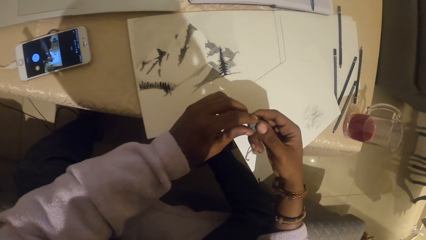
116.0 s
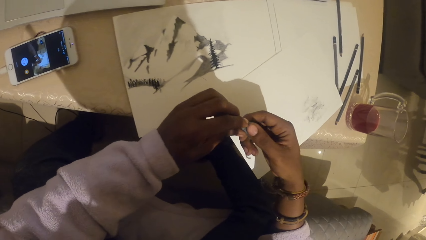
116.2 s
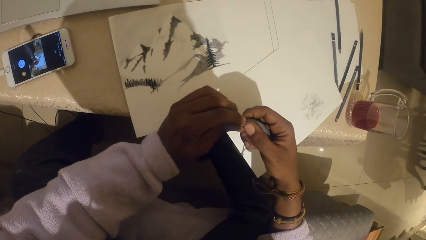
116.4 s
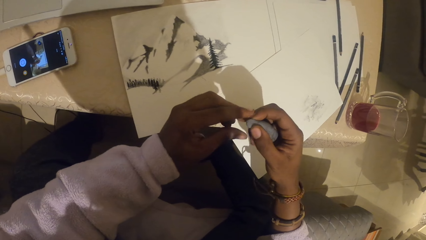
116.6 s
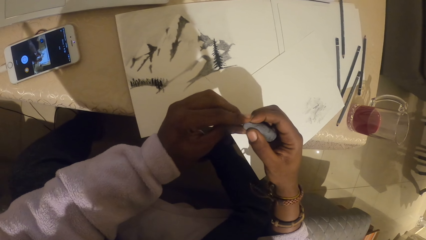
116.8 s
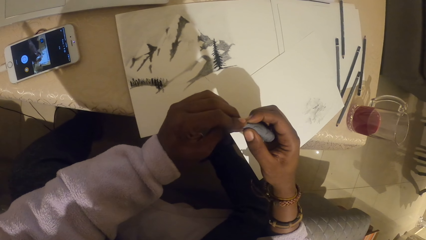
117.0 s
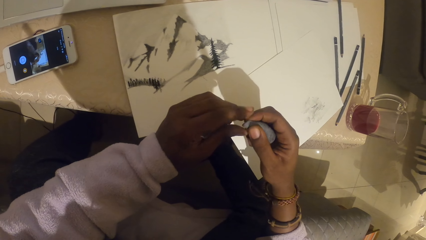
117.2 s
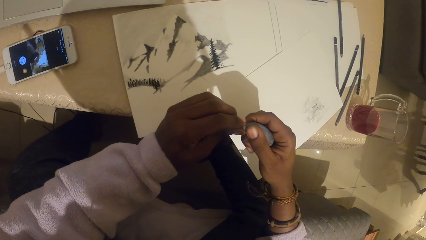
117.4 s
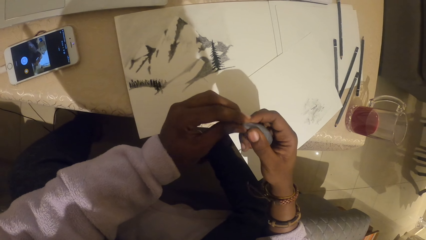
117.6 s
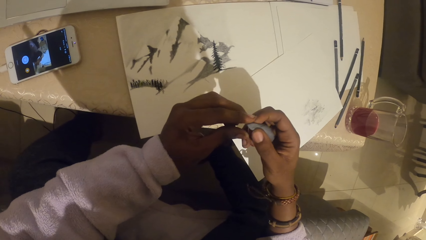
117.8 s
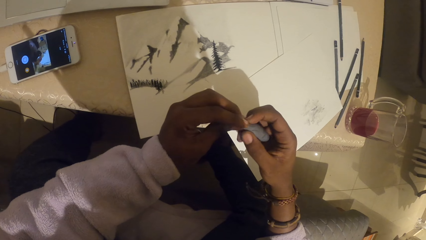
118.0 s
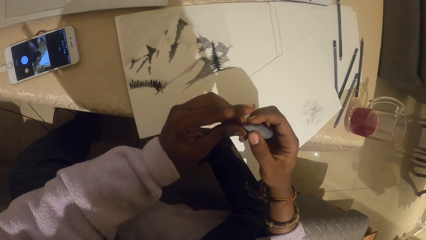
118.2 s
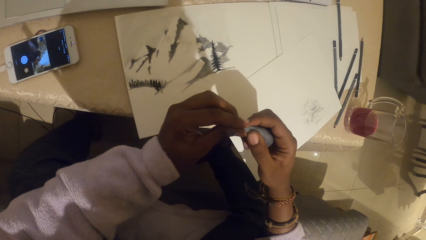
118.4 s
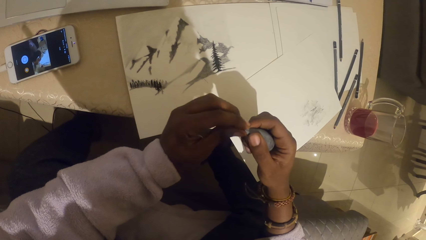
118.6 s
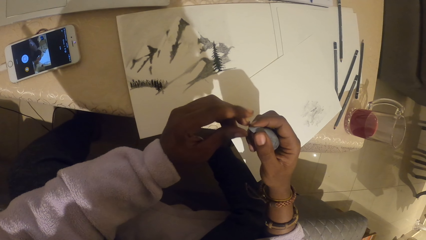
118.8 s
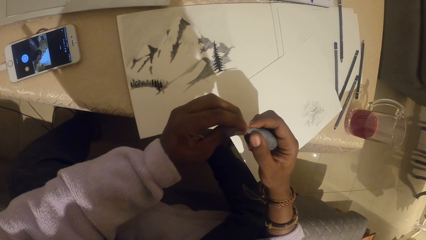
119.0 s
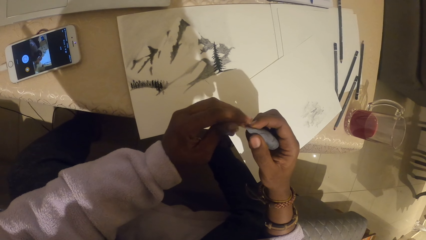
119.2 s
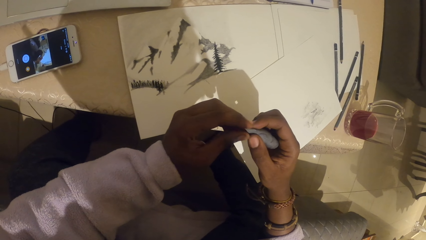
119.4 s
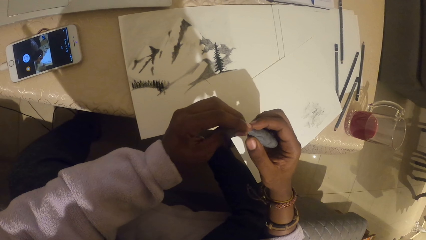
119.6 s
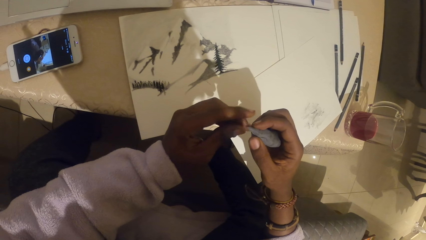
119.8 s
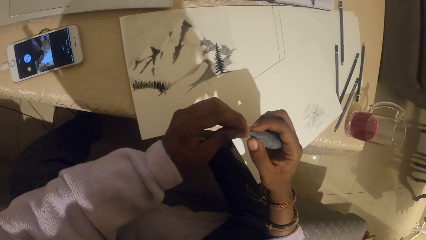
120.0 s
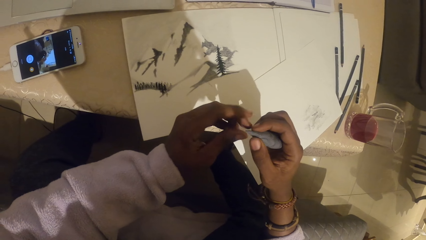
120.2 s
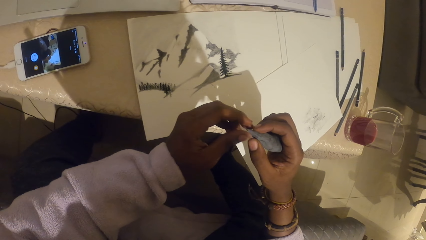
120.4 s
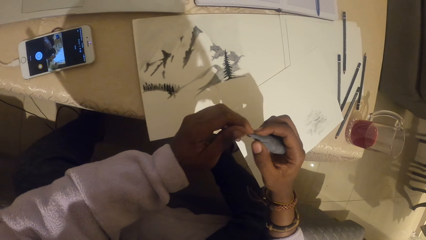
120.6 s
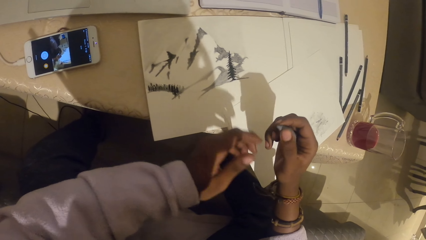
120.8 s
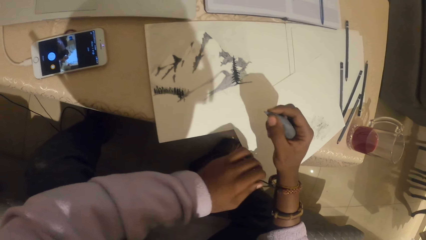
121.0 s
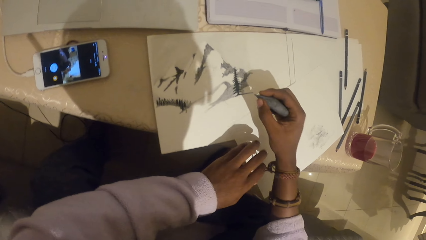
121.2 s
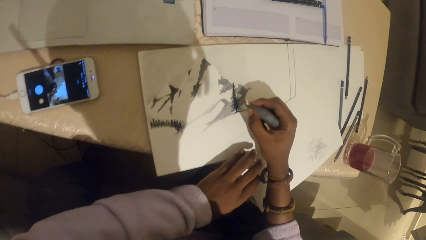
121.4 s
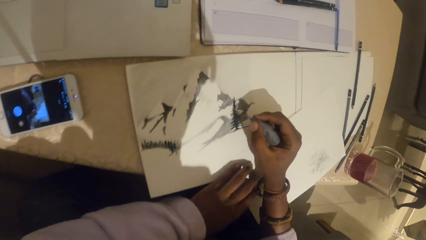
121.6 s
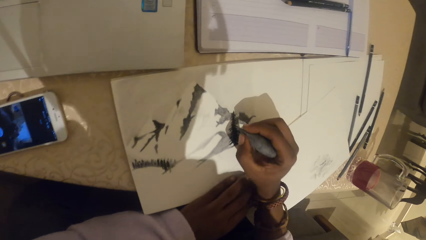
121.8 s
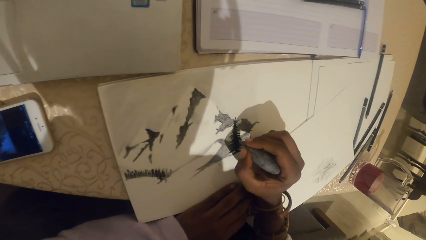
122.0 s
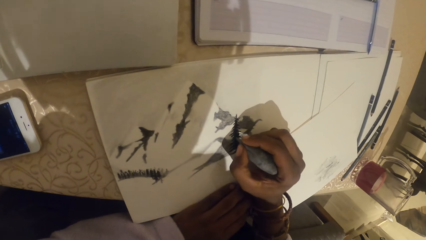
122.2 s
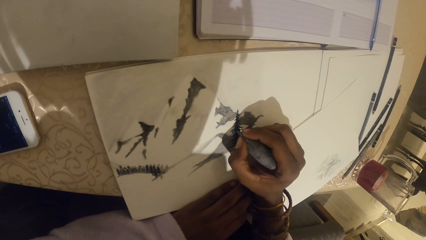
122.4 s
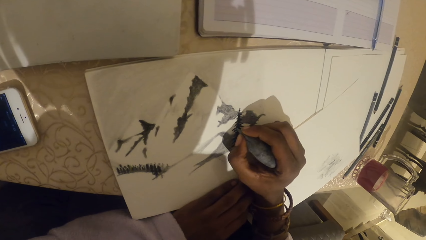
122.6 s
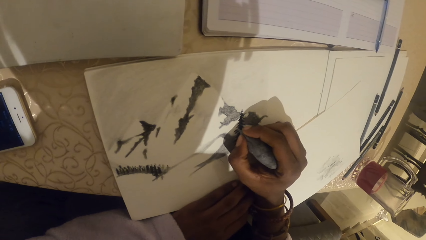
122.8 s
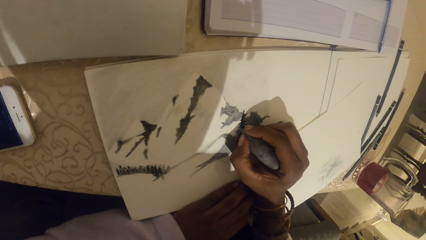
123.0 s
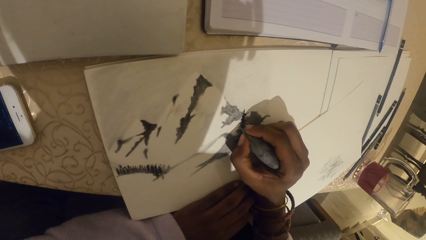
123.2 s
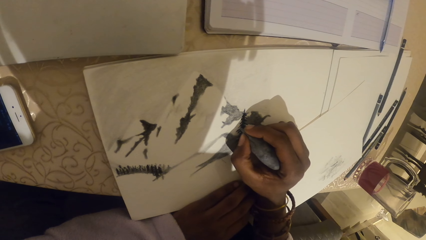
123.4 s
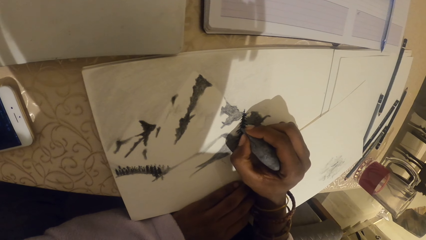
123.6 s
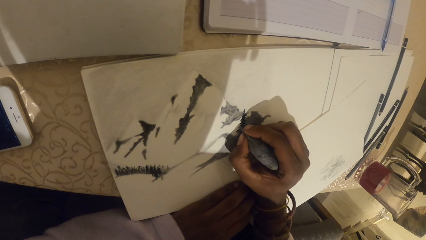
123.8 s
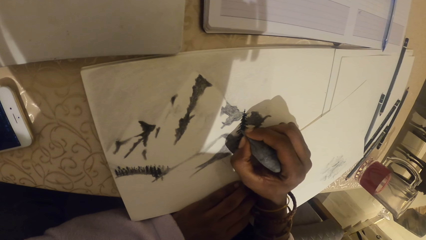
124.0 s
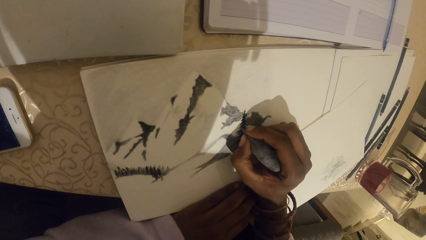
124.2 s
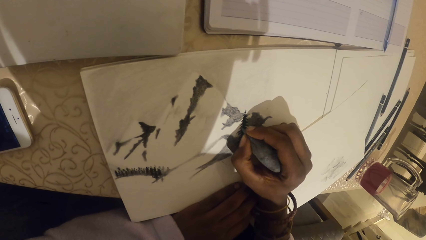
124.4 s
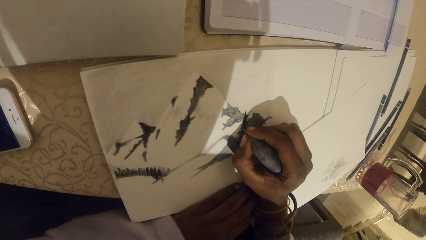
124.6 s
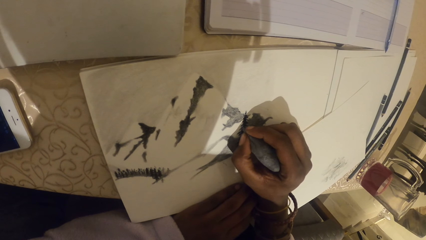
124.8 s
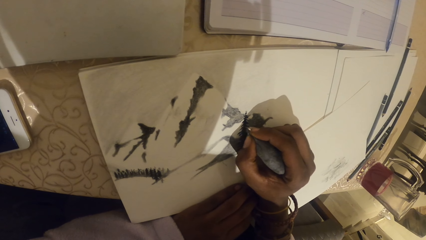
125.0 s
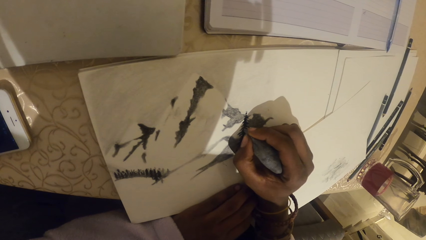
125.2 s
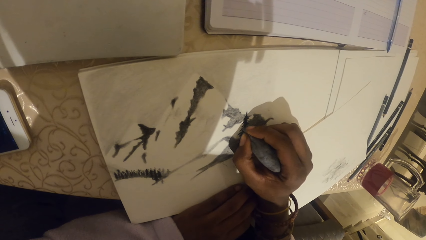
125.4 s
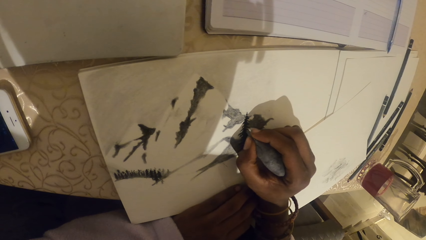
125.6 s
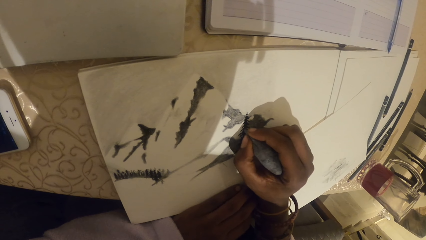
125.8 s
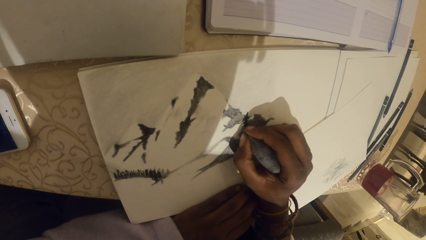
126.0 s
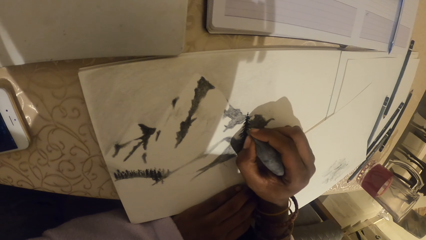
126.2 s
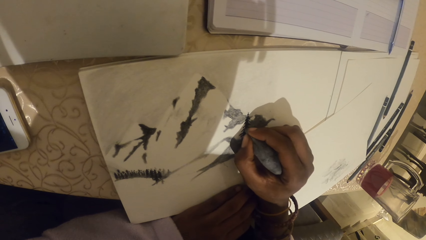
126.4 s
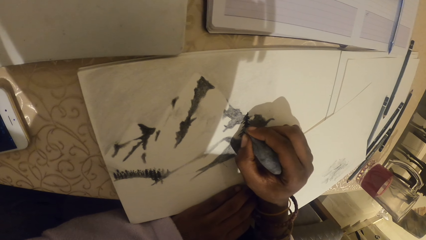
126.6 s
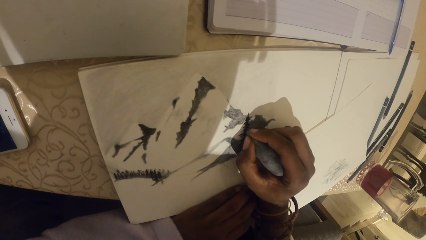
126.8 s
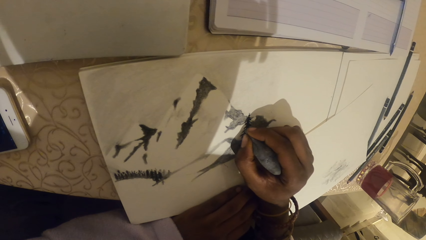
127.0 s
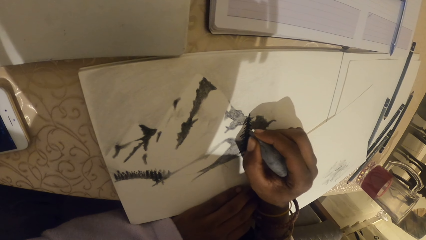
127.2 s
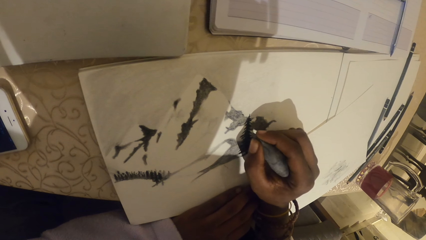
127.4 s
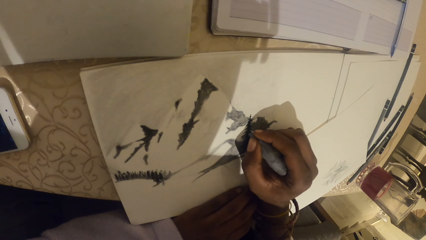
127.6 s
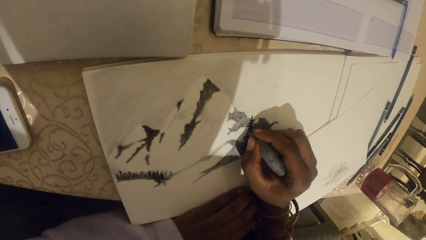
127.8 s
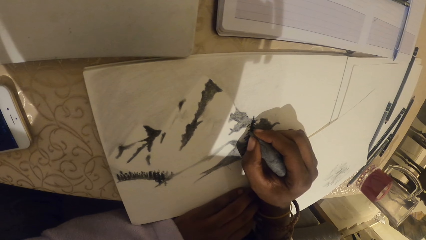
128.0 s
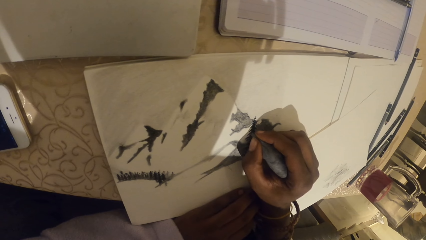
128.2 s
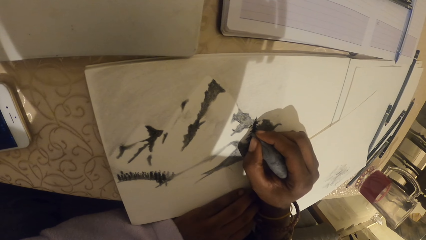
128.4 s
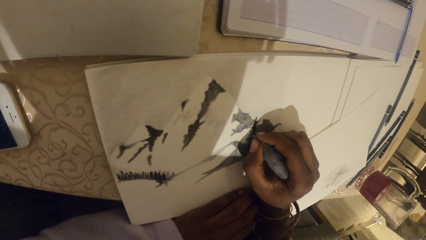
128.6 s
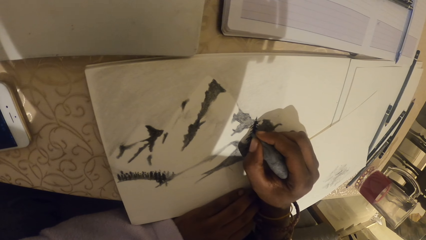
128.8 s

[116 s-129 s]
The camera wearer presses the plasticine eraser. They adjust the modelling clay. They rub a section of the art with the modelling clay.

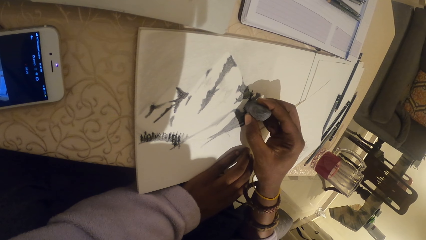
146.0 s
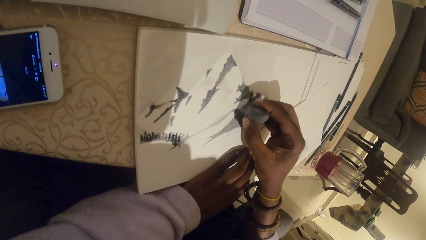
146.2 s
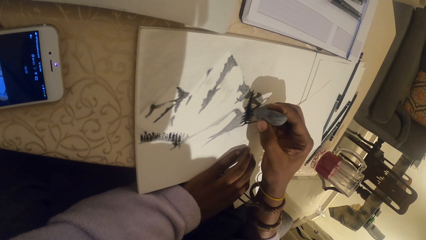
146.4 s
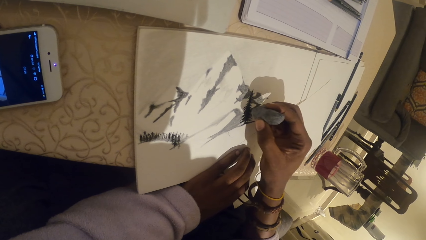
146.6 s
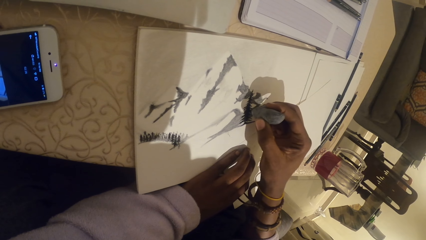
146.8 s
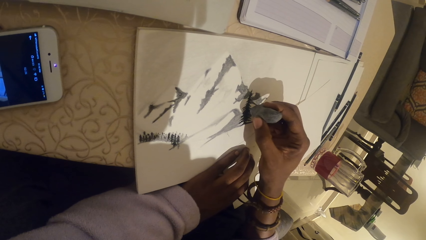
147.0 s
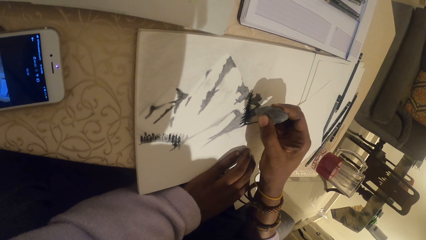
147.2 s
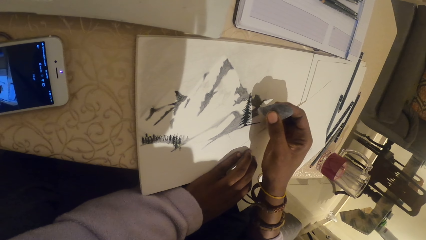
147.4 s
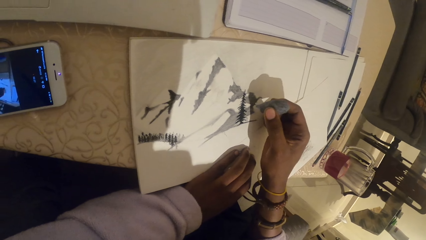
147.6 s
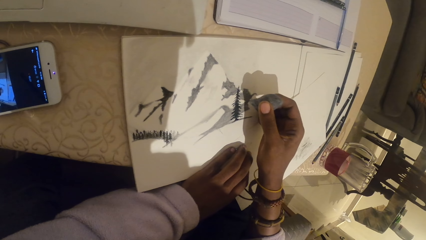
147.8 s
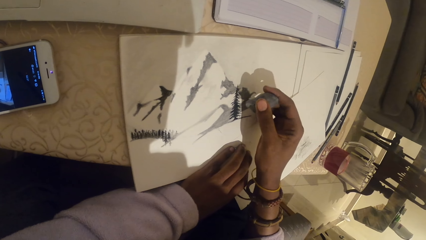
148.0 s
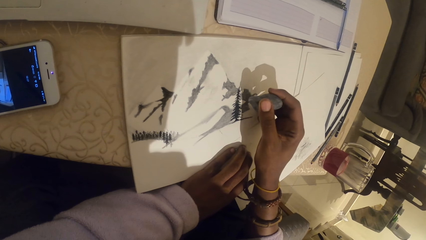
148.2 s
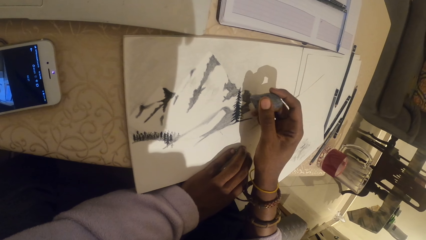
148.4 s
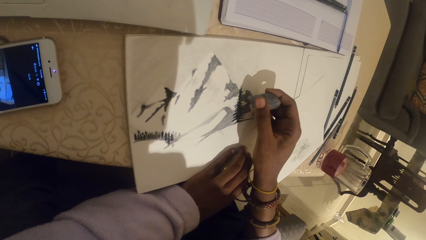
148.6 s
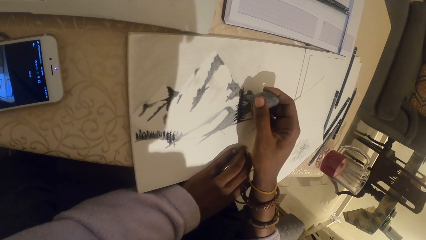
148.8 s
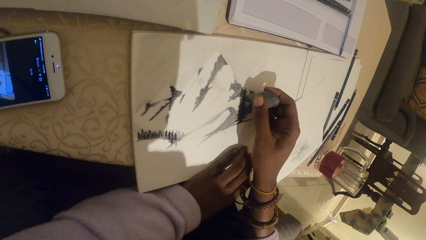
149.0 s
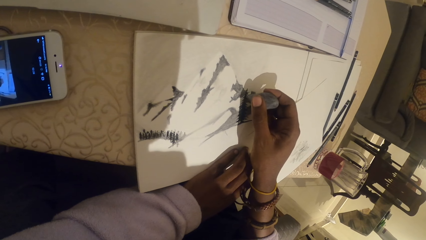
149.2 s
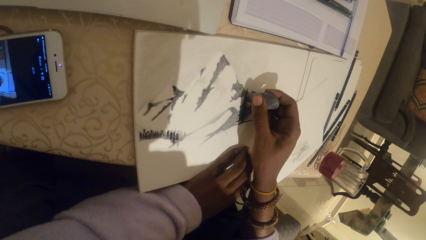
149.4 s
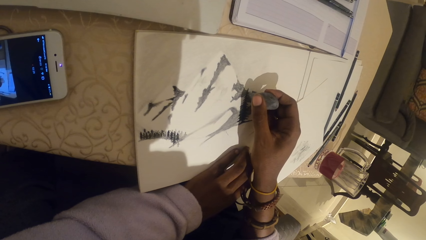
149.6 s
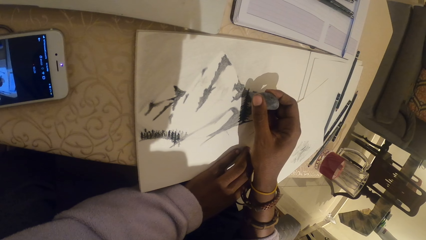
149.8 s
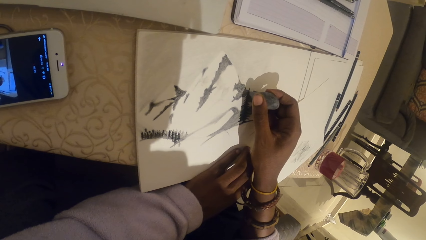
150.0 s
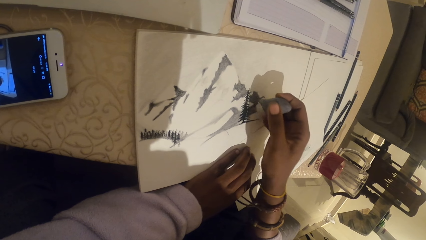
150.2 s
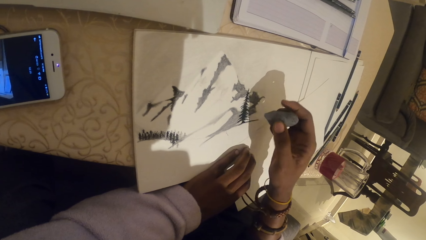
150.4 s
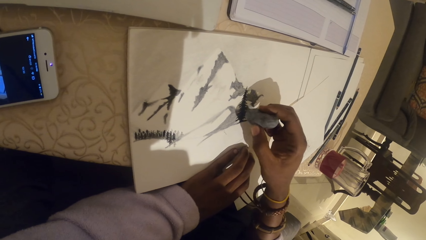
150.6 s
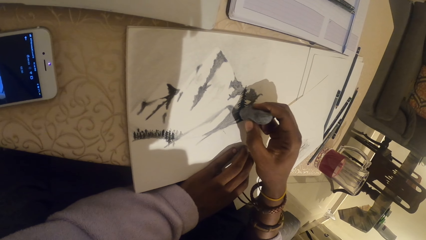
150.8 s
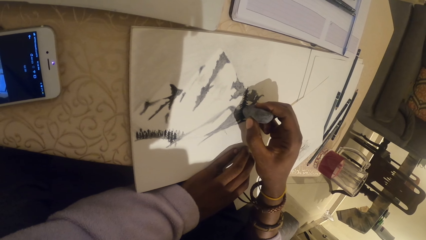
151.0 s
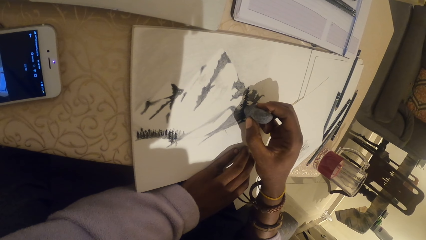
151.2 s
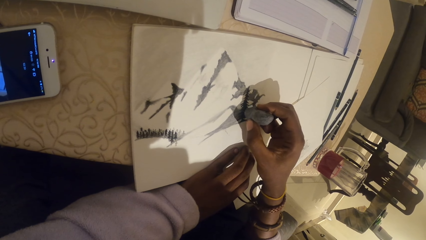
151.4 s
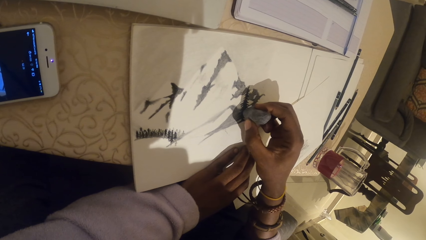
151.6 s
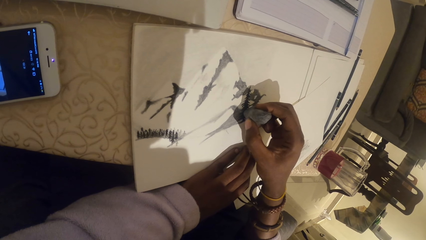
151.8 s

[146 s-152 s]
The camera wearer rubs a section of the art with the modelling clay.
